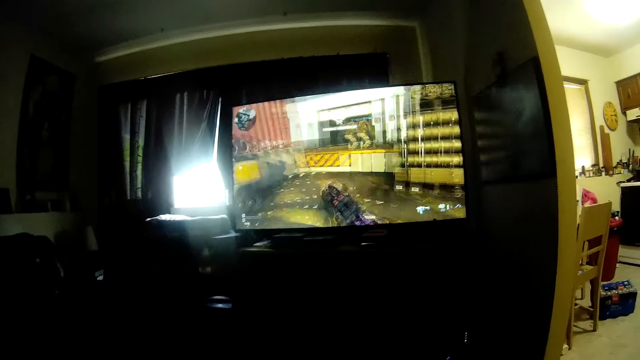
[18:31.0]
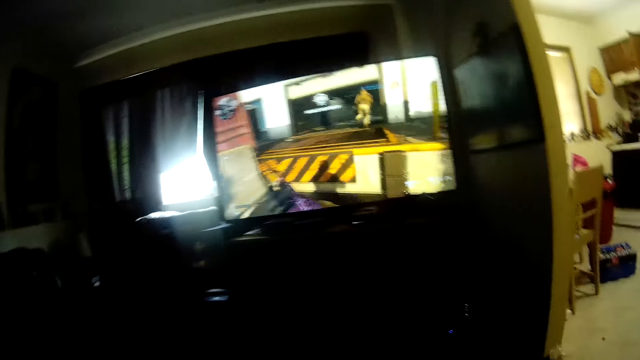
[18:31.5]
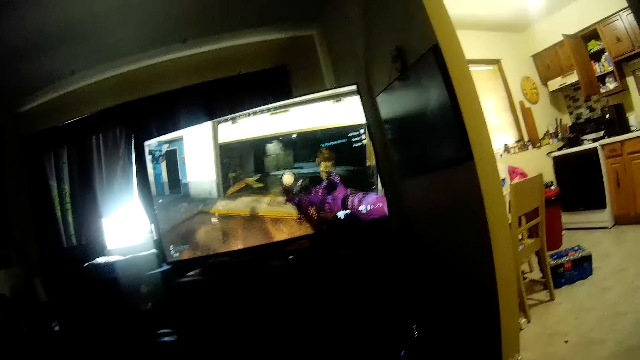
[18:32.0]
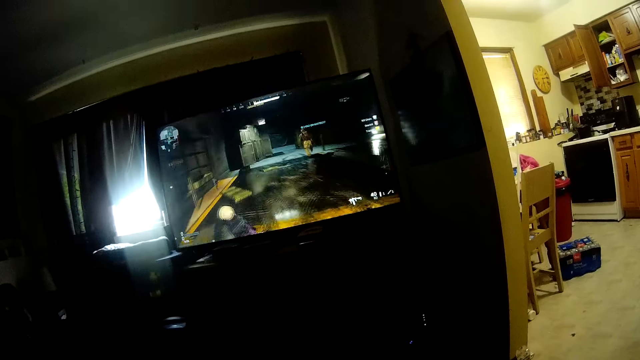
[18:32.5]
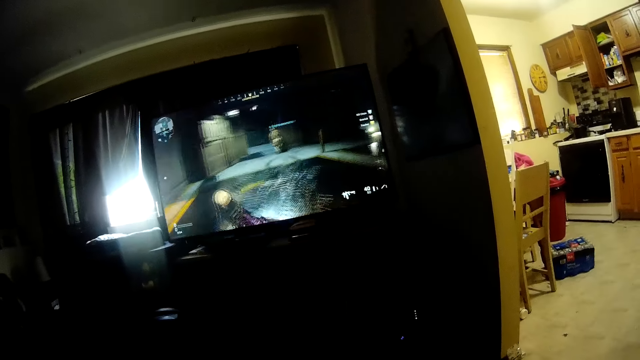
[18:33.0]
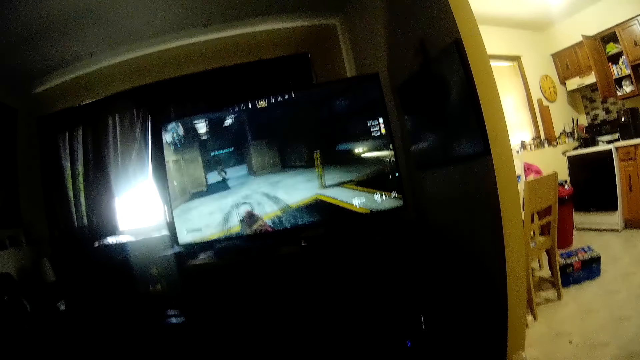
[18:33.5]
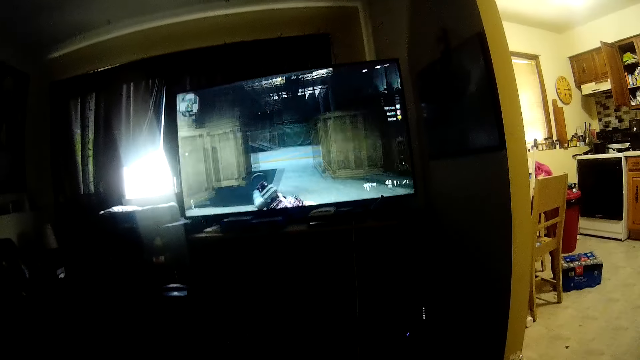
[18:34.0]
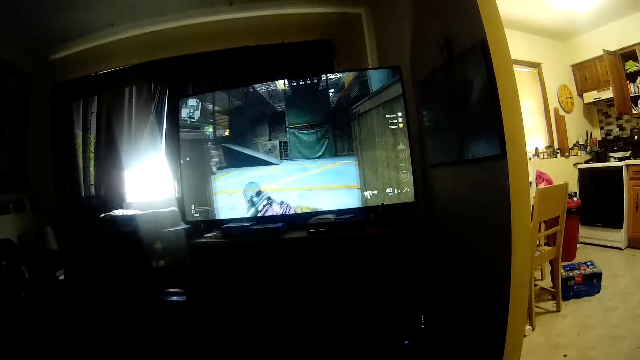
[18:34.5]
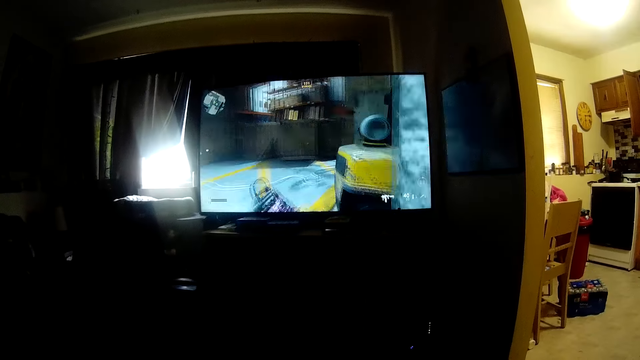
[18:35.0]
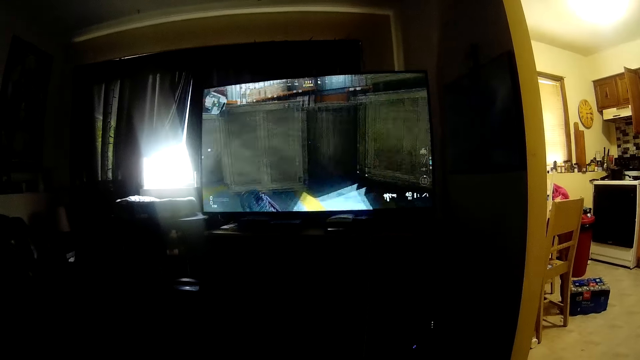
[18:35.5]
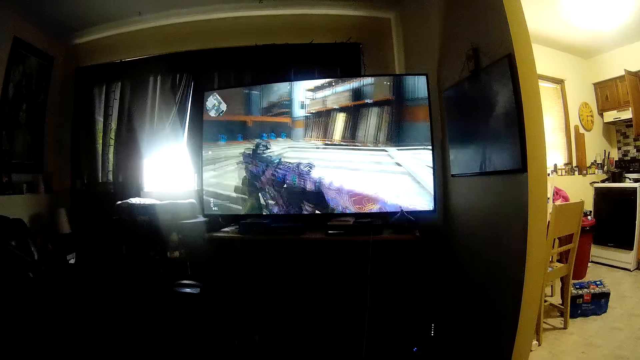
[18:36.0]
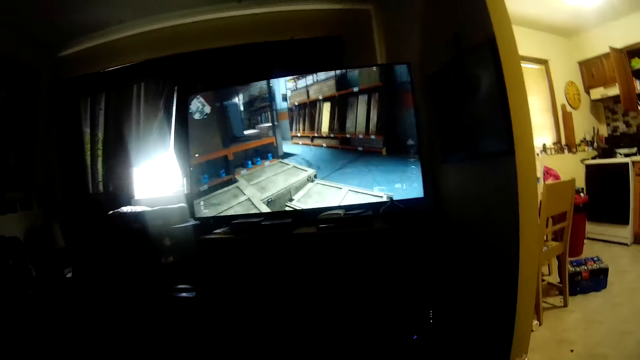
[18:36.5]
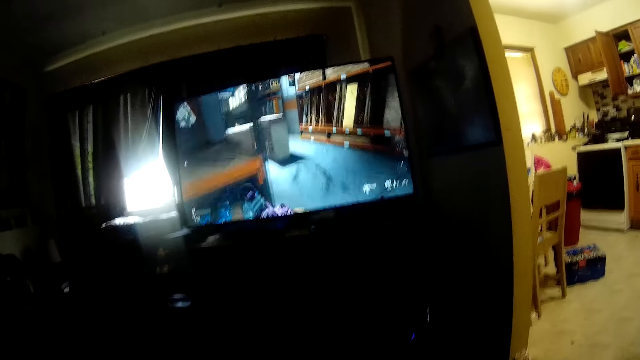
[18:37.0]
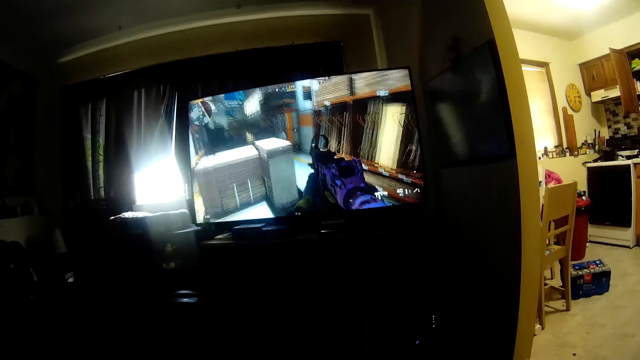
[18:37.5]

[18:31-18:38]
The camera wearer moves his head.

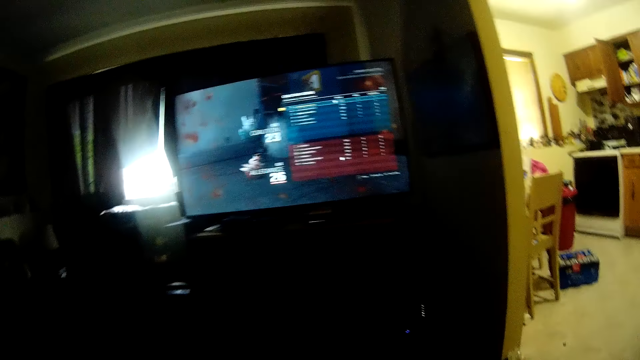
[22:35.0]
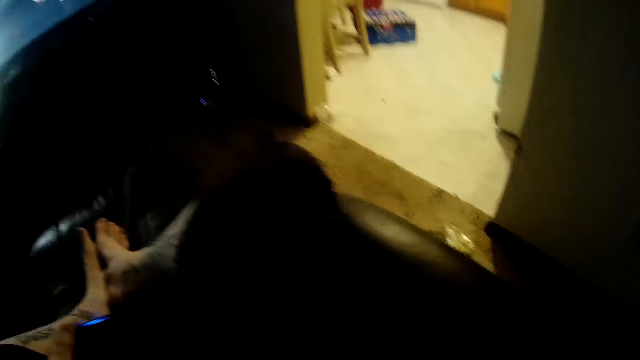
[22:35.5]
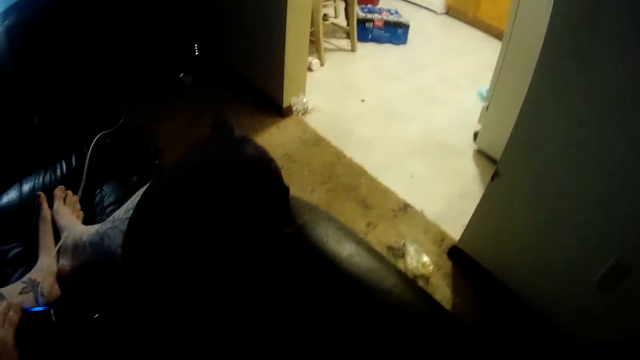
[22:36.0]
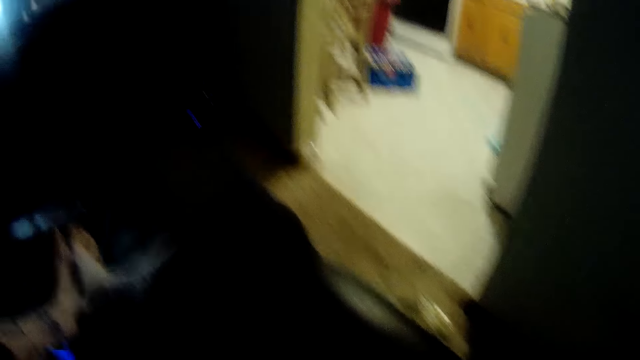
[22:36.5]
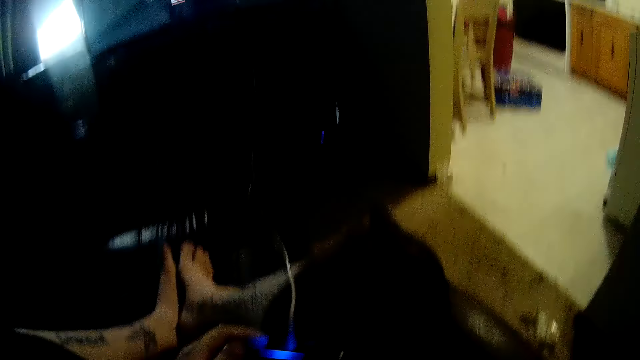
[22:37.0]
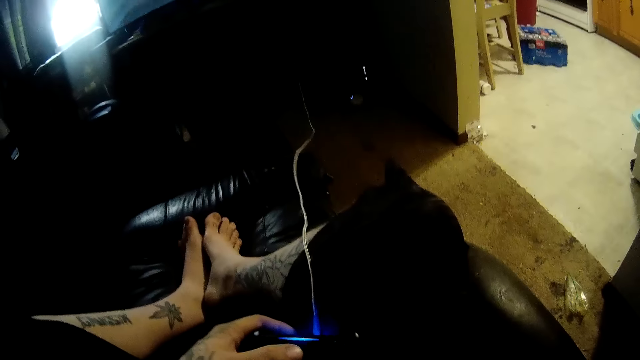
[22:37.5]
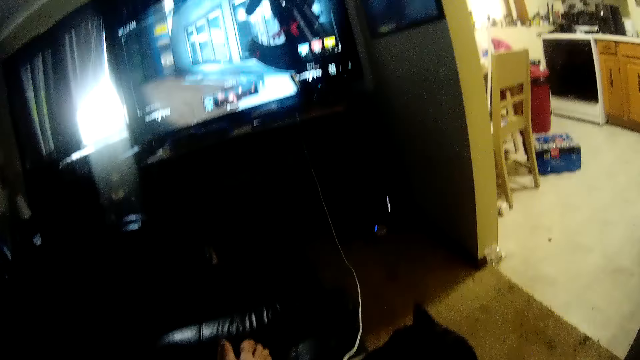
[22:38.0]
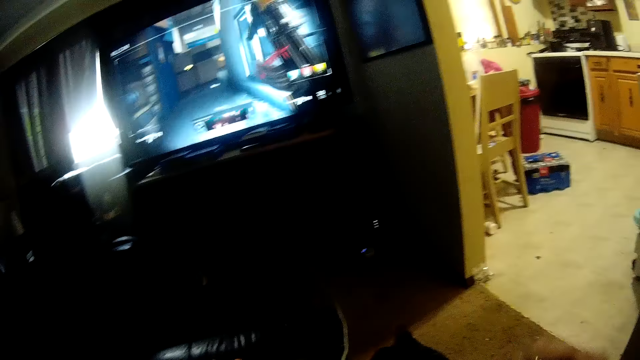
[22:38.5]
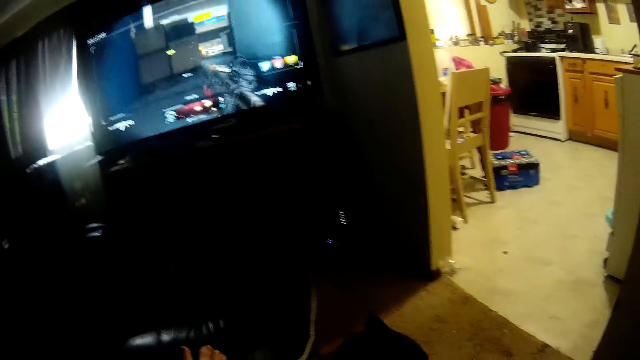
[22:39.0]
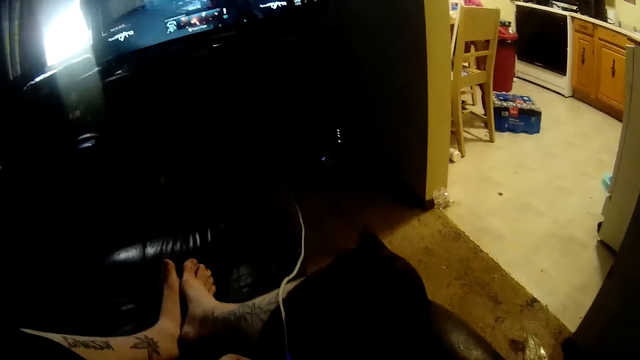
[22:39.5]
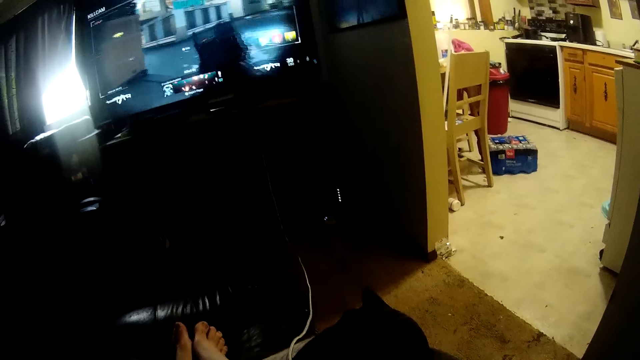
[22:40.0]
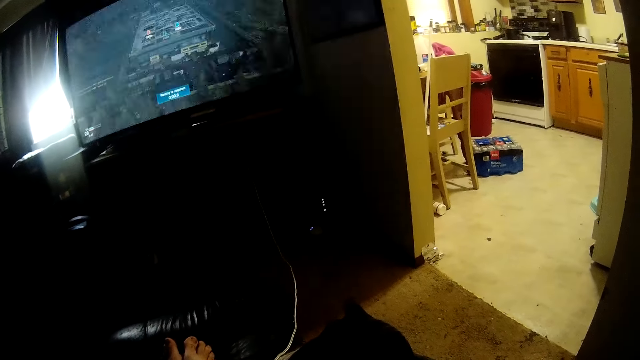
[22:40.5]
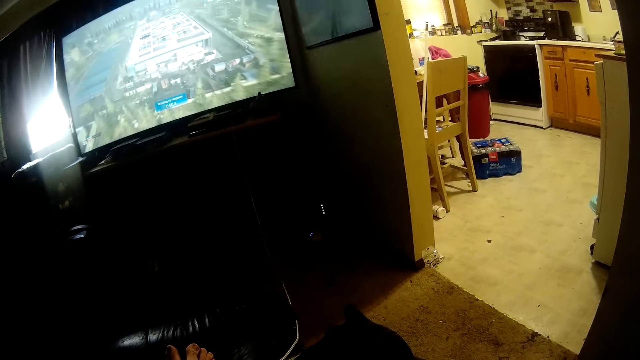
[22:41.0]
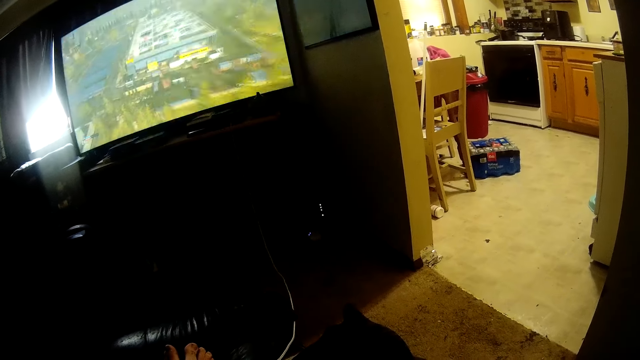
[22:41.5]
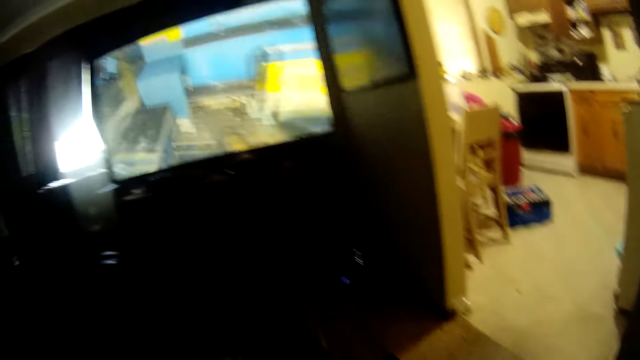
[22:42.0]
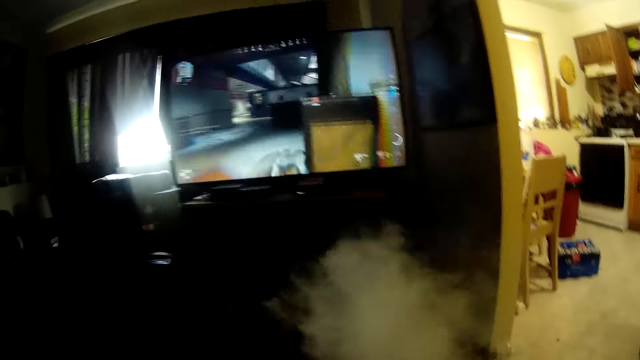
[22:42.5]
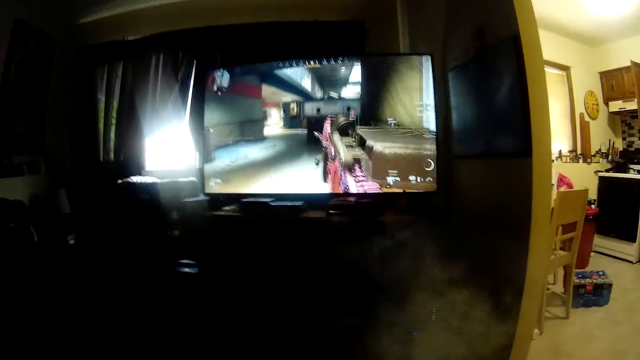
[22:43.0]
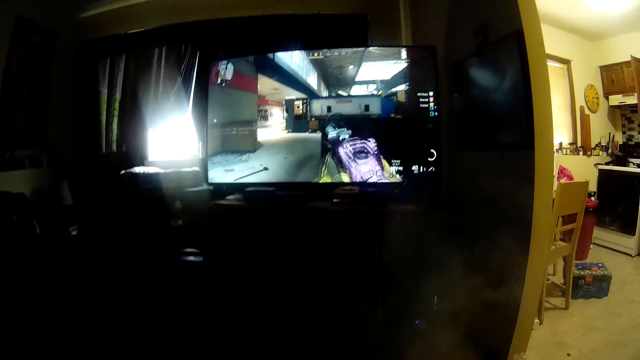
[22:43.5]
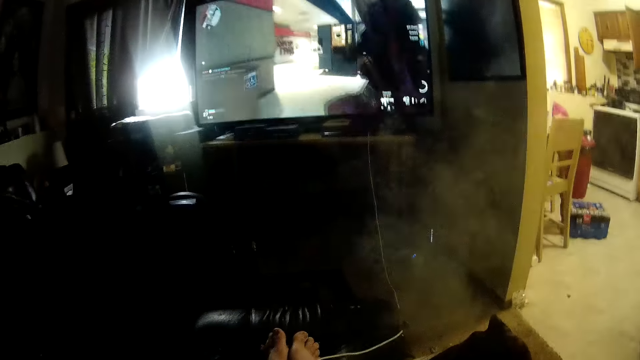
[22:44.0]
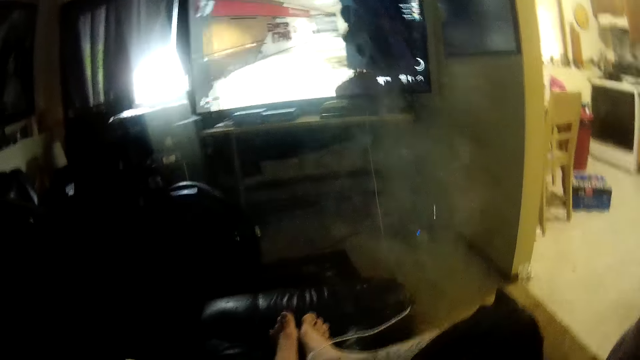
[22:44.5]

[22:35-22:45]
The camera wearer turns right. They play a video game.

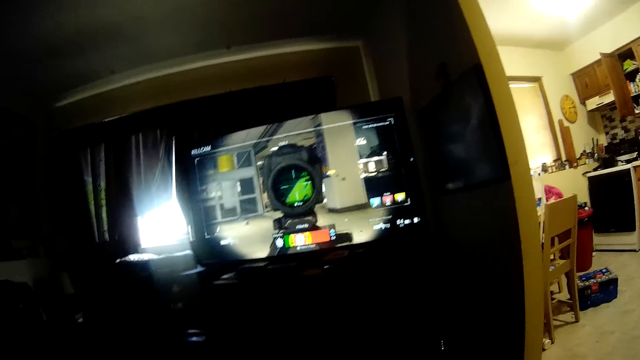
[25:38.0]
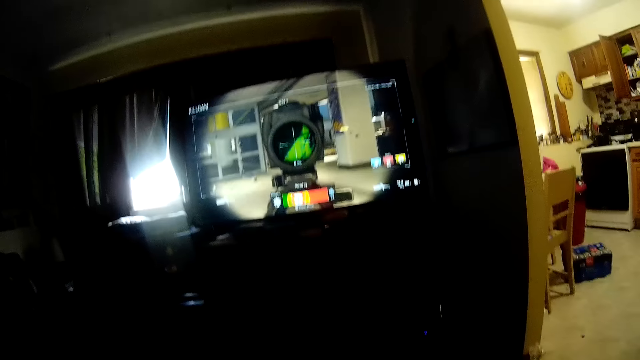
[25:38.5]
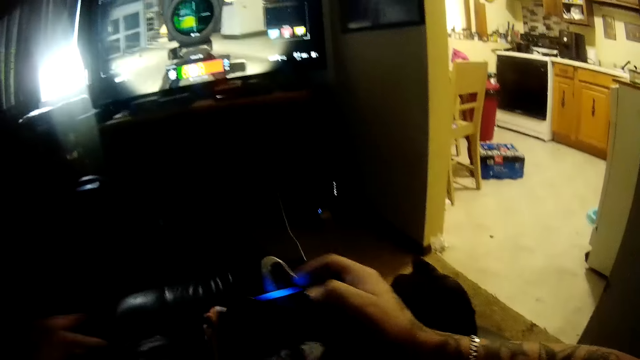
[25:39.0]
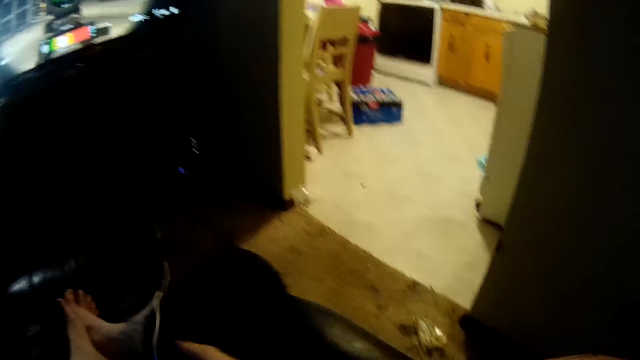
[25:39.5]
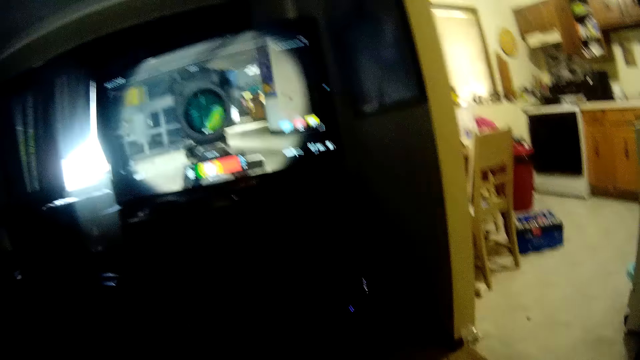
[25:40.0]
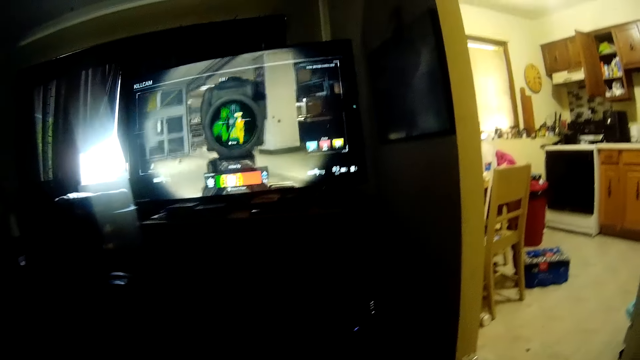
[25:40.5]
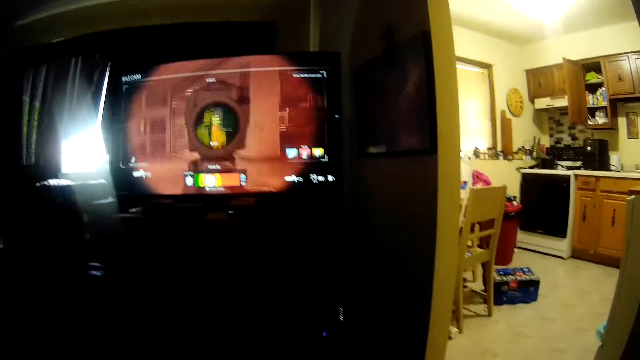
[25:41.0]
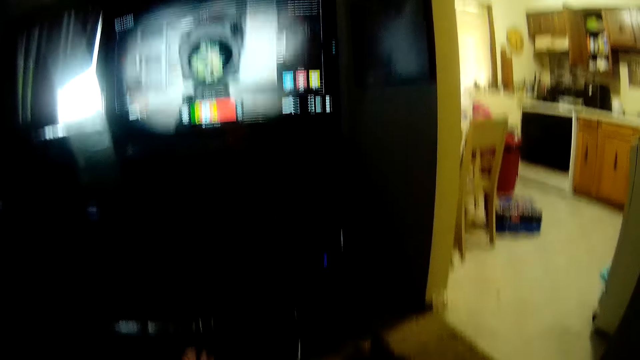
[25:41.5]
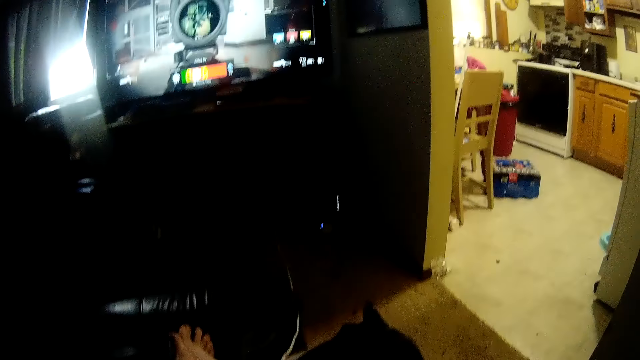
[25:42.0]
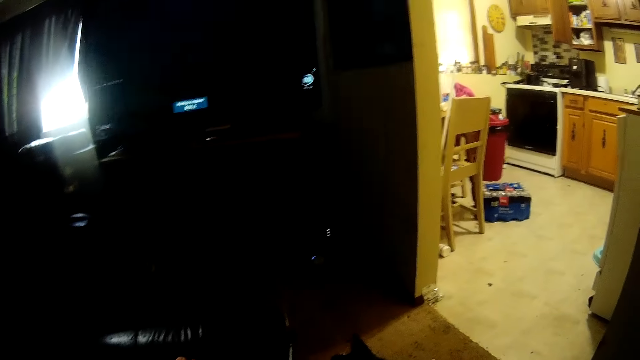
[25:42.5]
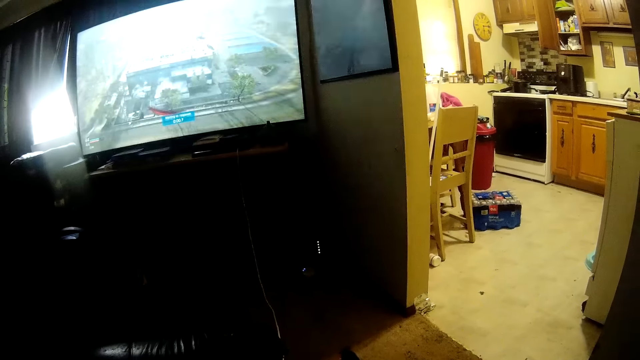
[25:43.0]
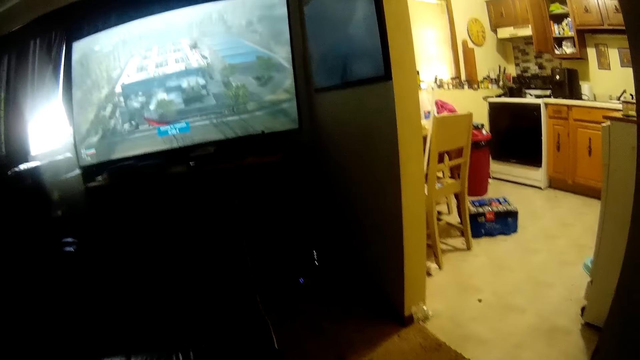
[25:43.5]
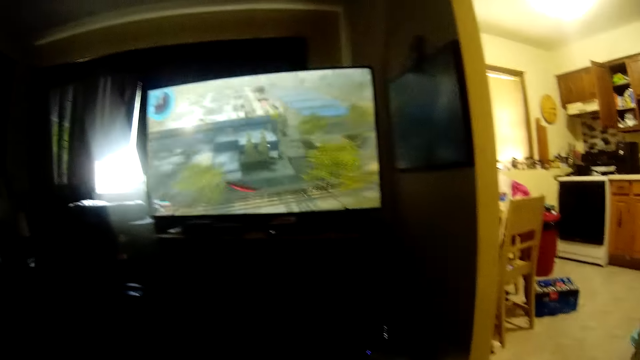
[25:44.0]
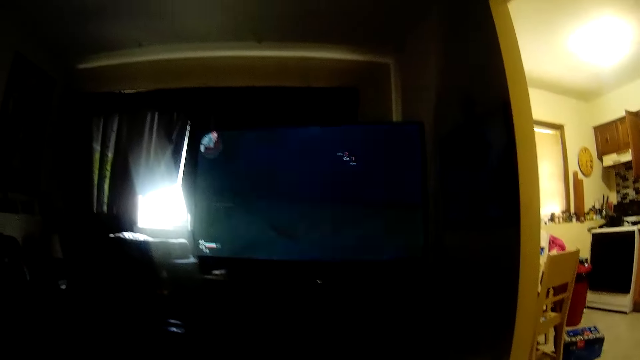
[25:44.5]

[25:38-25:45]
The camera wearer looks at the floor.
